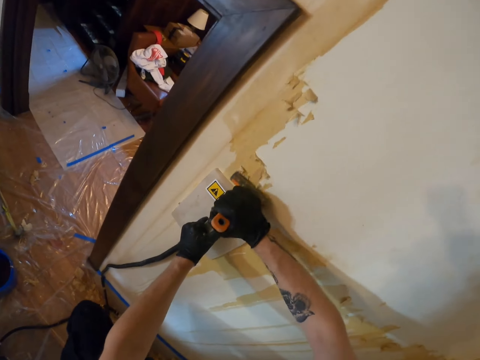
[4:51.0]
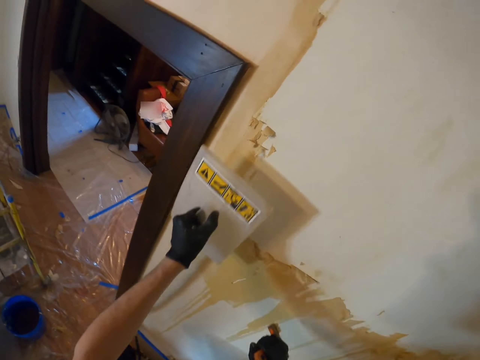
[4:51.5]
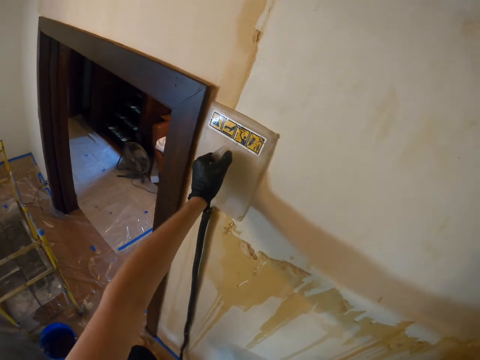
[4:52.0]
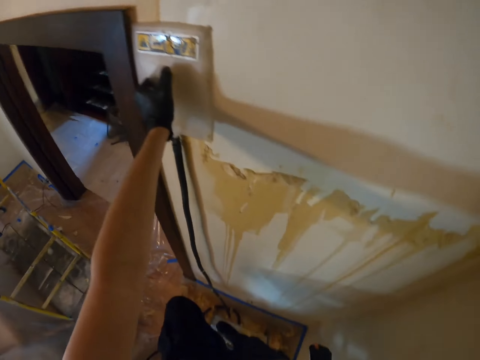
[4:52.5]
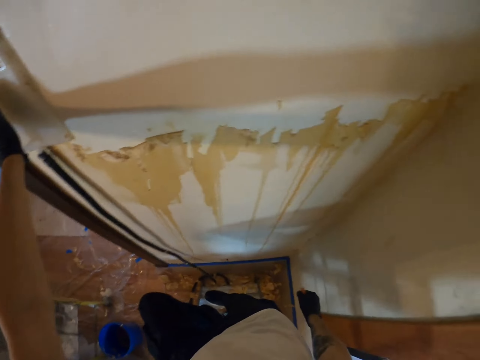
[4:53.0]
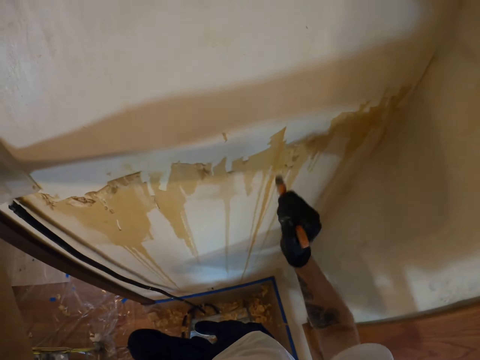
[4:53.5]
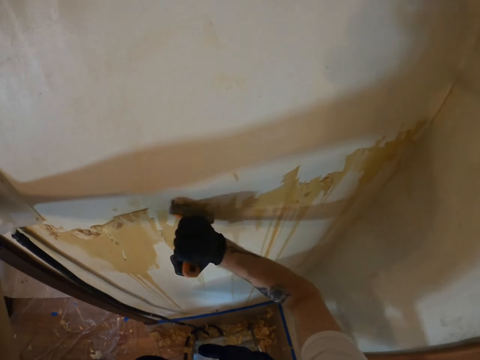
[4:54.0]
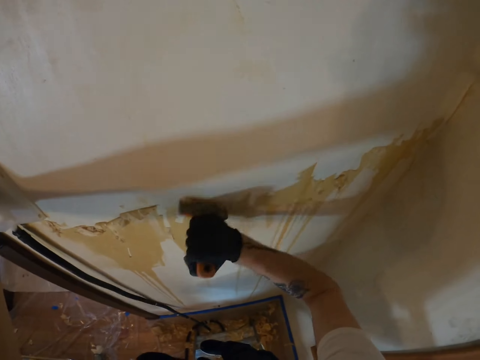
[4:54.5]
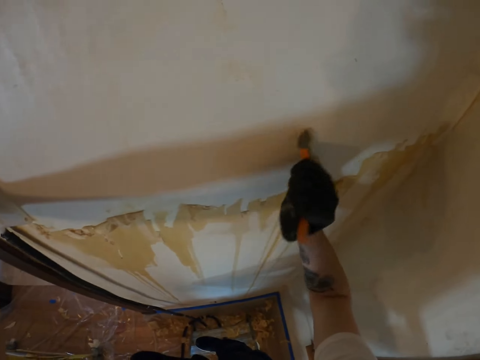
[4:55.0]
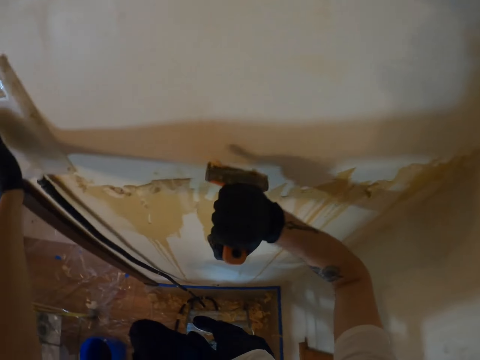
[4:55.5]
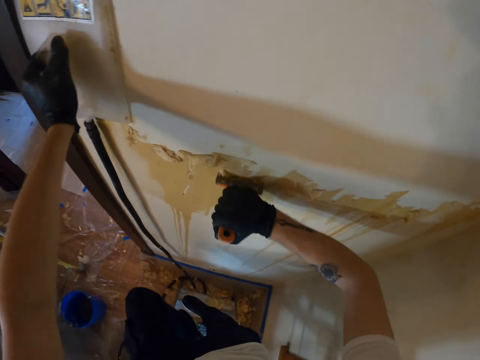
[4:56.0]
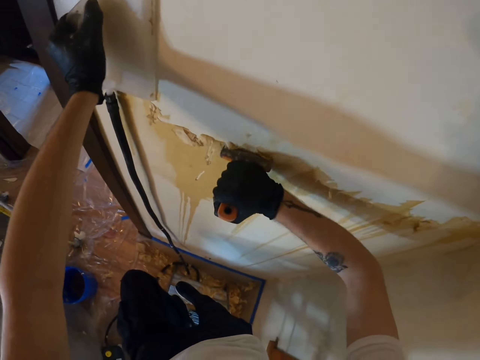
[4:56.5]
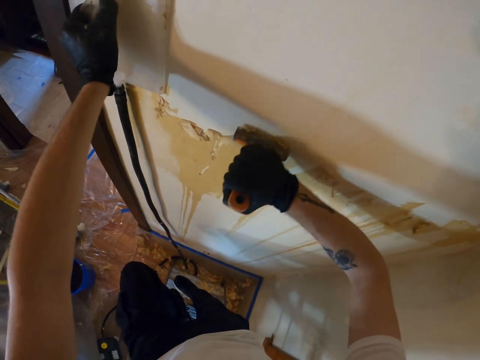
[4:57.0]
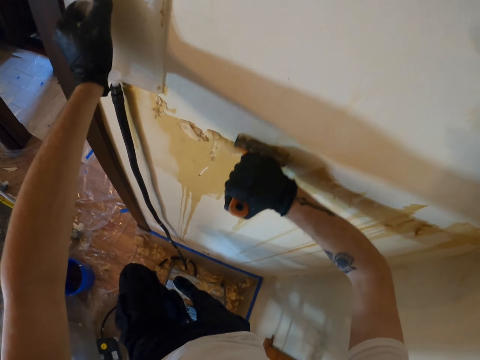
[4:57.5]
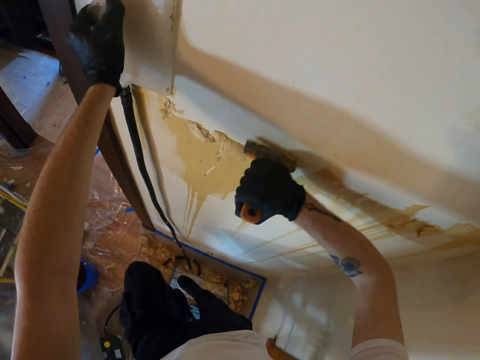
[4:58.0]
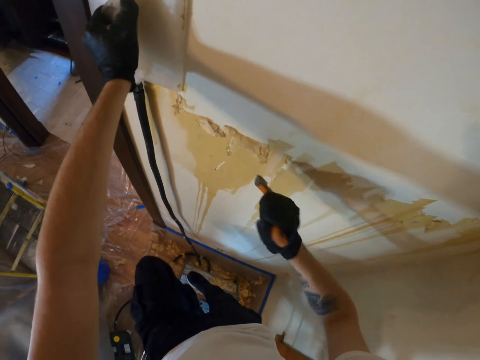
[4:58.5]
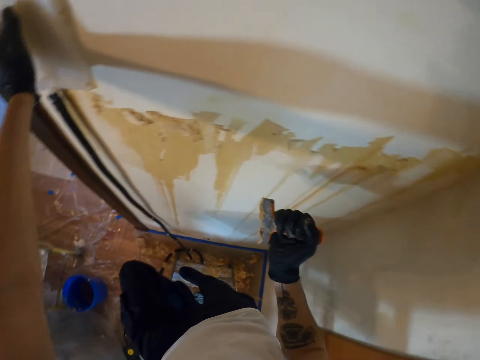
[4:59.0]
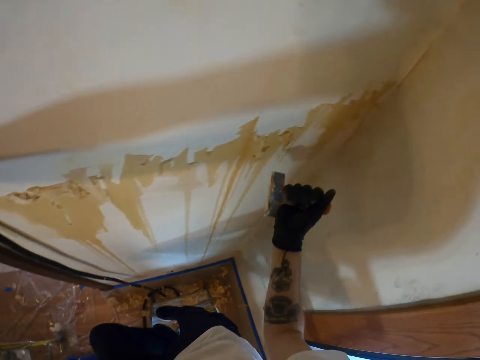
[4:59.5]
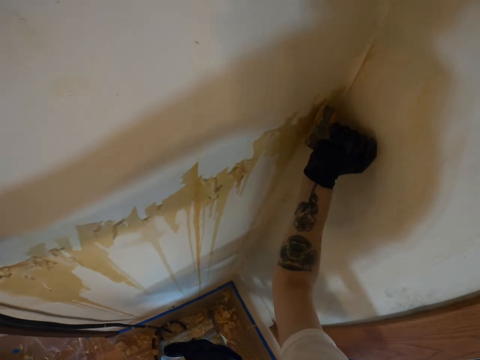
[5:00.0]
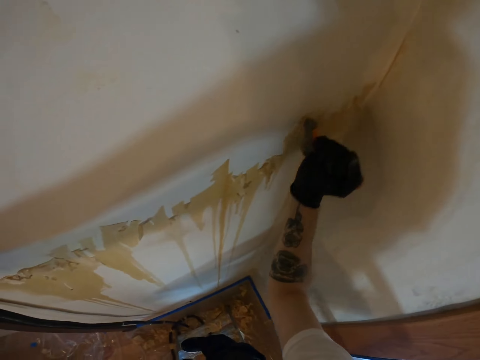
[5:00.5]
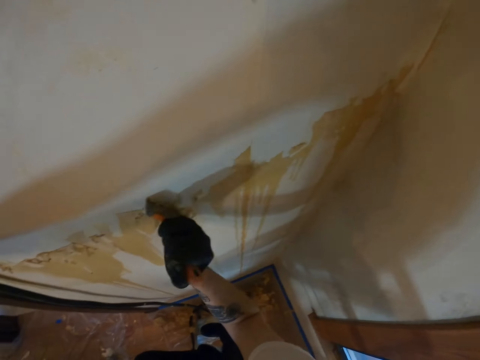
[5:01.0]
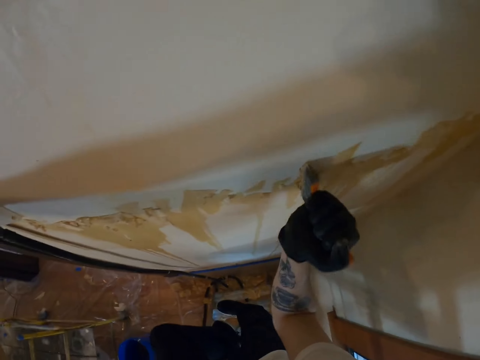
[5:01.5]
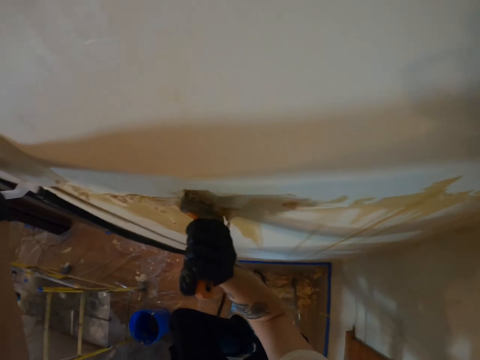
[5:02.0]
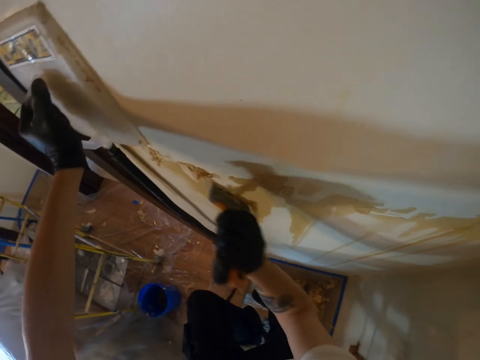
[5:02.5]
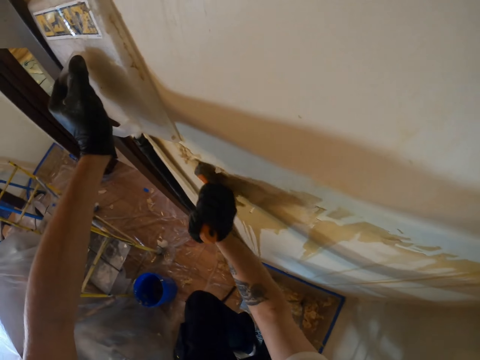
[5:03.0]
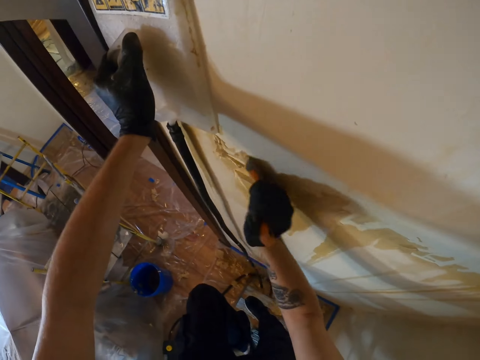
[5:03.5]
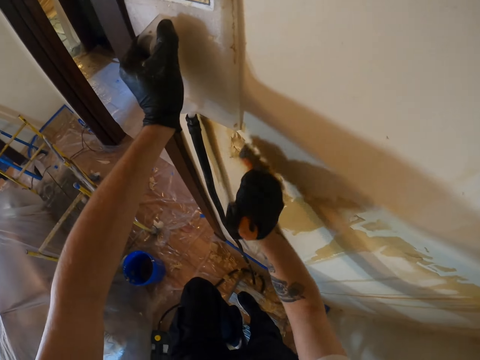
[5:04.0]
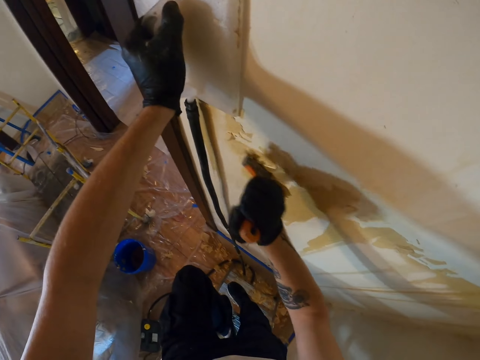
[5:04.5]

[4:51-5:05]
The camera wearer removes the wallpaper with the scraper in the right hand. They move the steamer on the wall with the left hand. They look at the wallpaper on the wall. They remove the wallpaper on the wall with the scraper in the right hand.

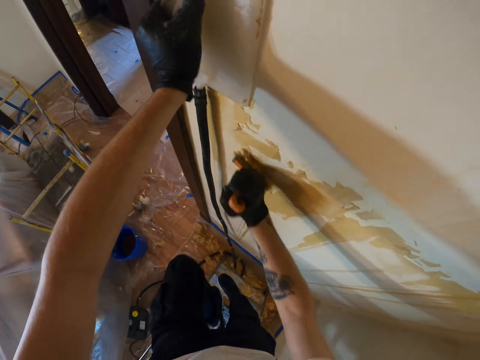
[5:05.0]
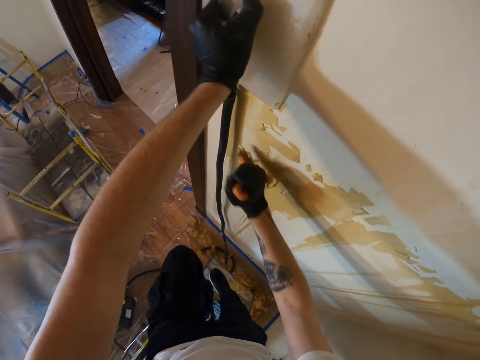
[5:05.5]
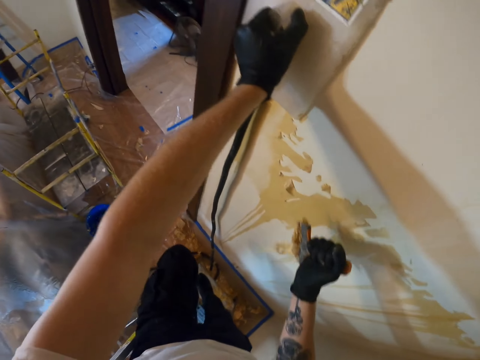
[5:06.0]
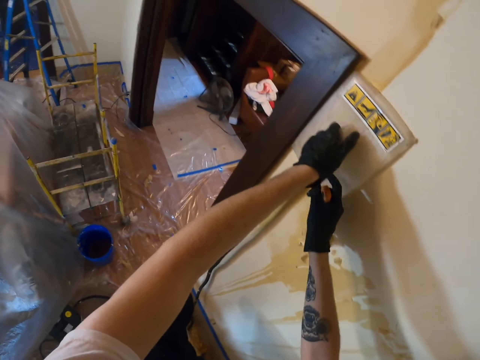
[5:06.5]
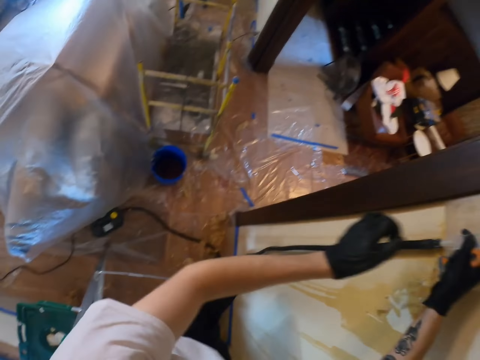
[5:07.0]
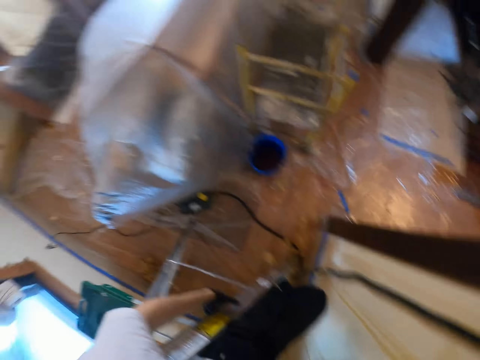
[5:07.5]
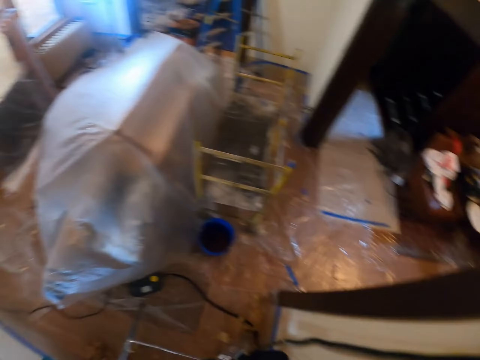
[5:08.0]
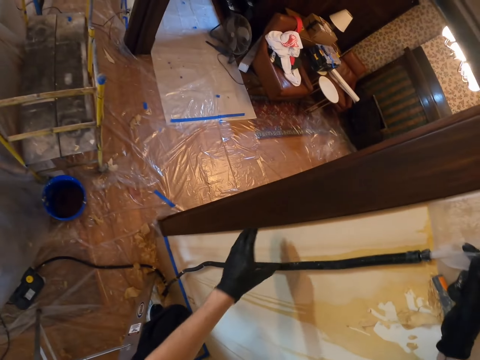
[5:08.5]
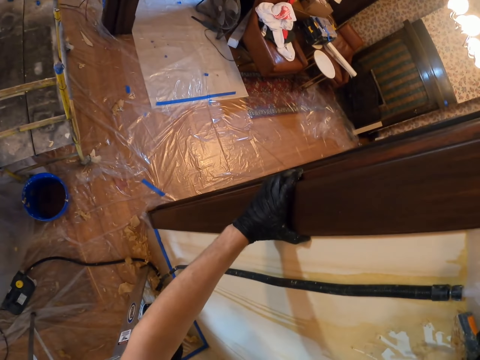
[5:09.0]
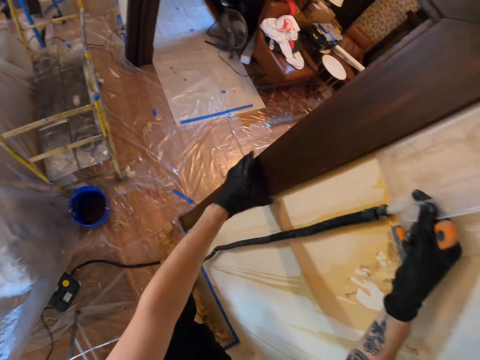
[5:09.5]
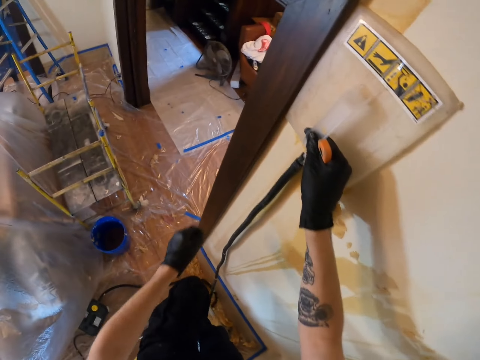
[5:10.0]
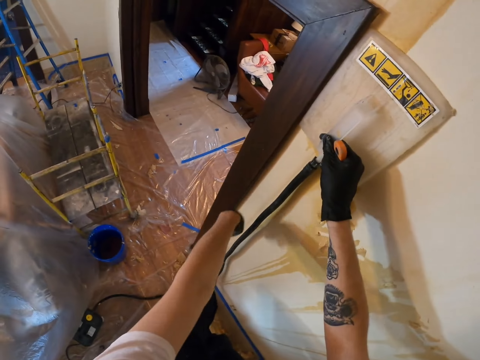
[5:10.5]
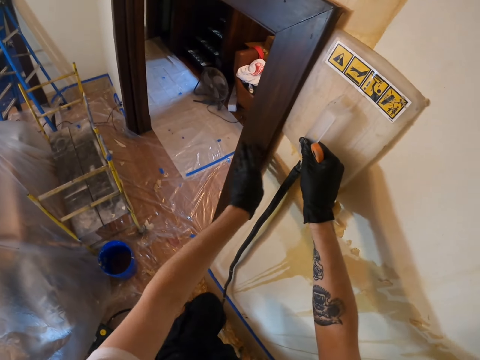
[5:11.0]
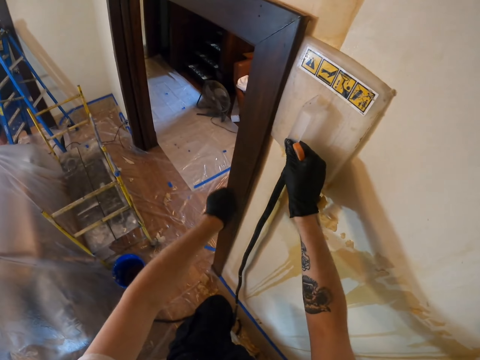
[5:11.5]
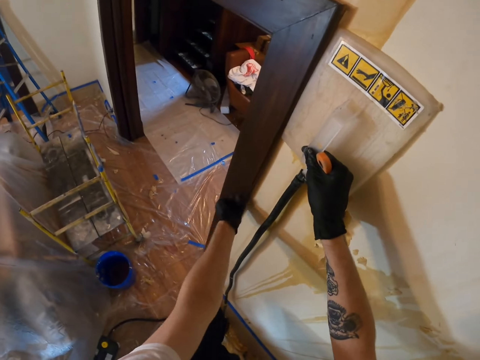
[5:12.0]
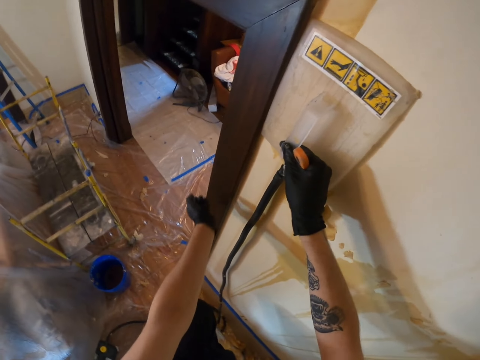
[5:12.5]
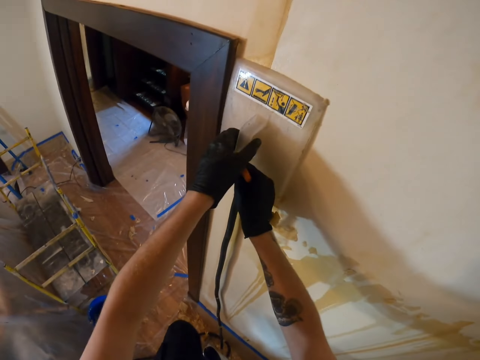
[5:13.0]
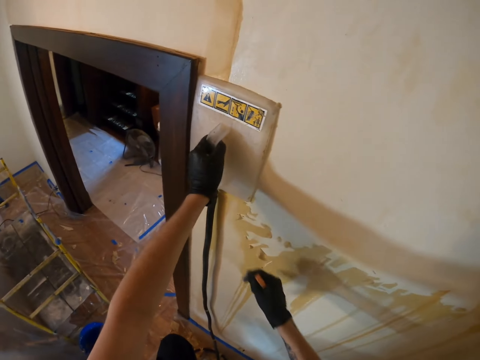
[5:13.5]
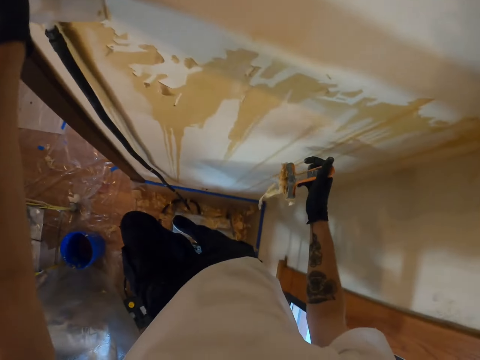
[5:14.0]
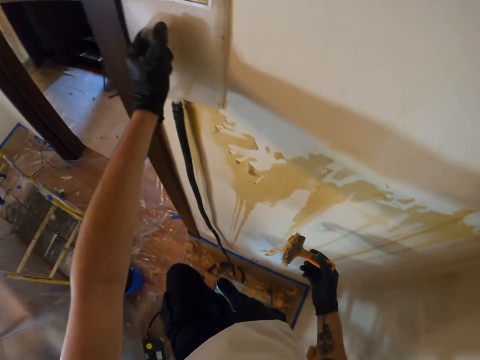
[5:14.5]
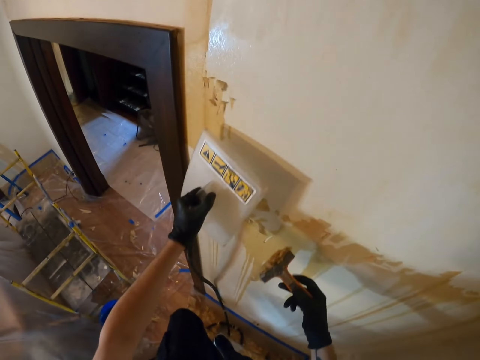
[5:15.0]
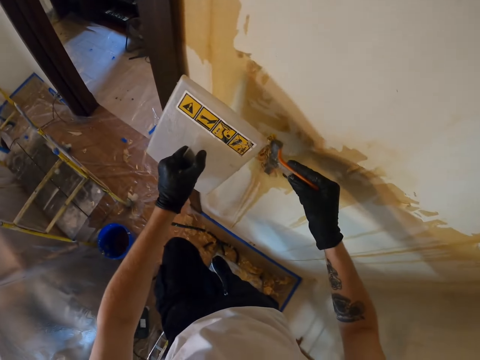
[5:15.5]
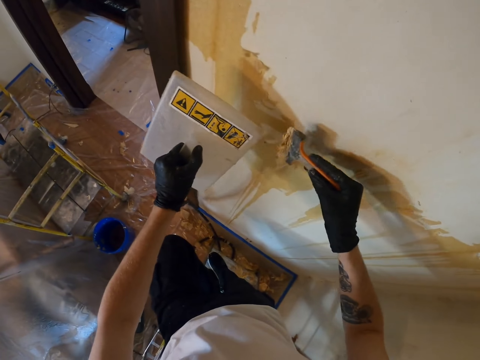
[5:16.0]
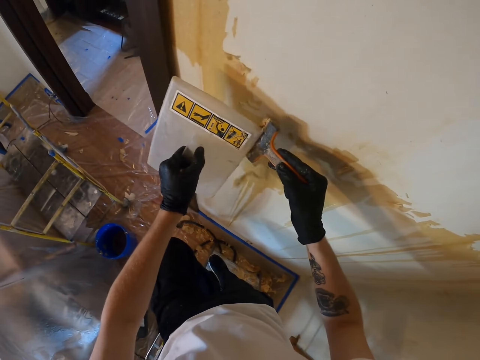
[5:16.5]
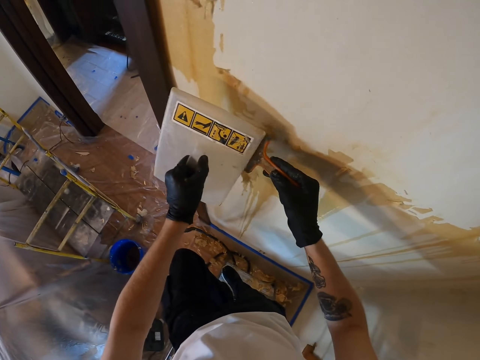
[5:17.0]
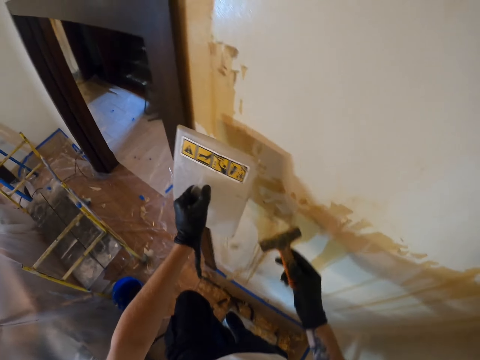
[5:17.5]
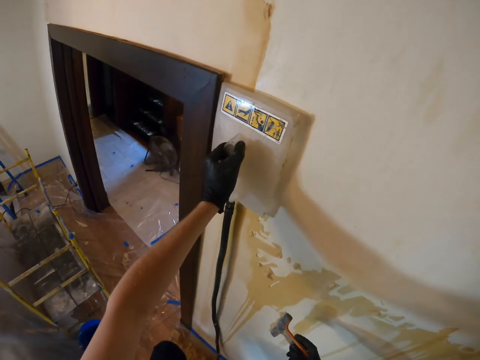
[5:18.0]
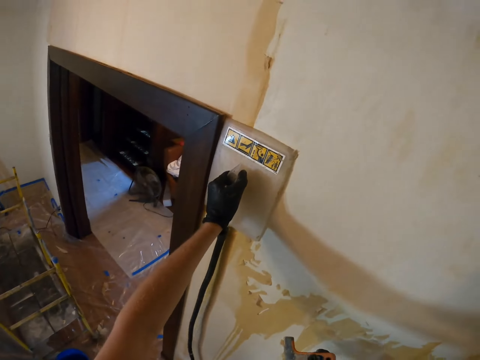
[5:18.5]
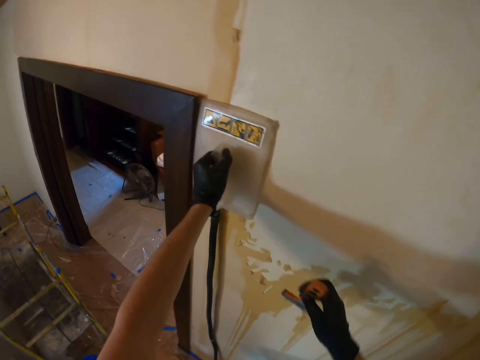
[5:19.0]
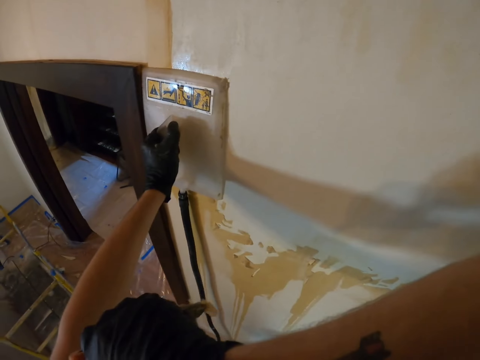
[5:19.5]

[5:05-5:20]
The camera wearer looks around. They hold the steamer on the wall with the right hand. They touch the wood. They hold the door frame with the left hand. They wipe the door frame with the left hand. They hold the steamer on the wall with the left hand. They remove the wallpaper on the scraper with the steamer in the left hand. They place the steamer on the wall with the left hand.
